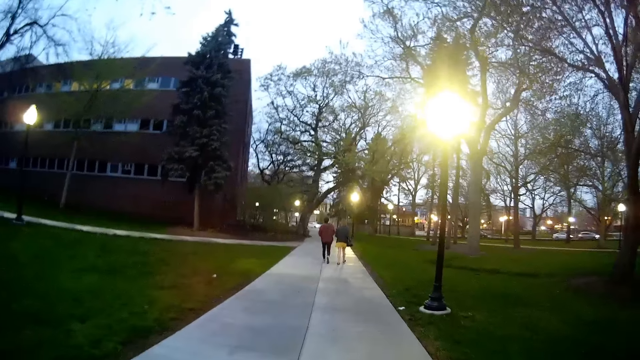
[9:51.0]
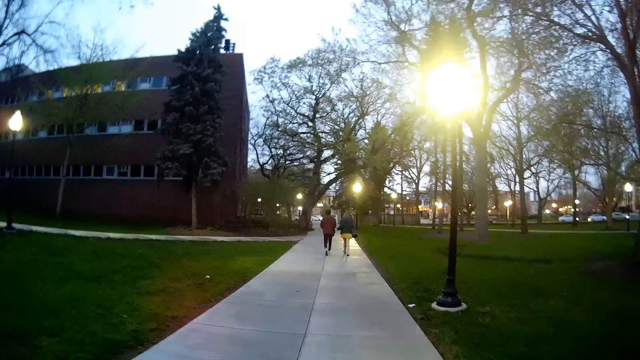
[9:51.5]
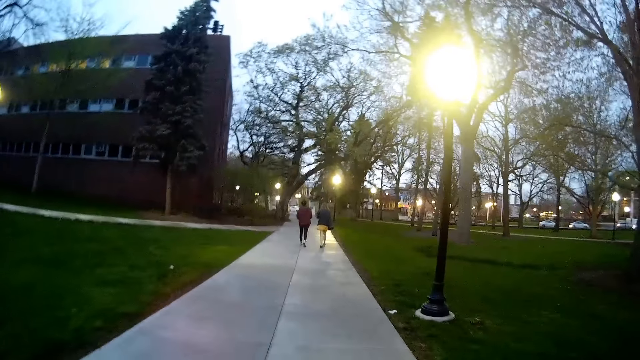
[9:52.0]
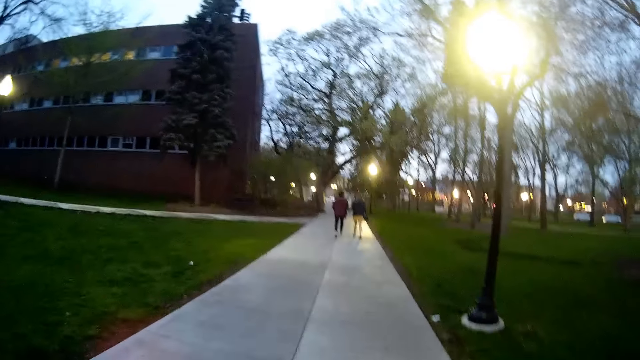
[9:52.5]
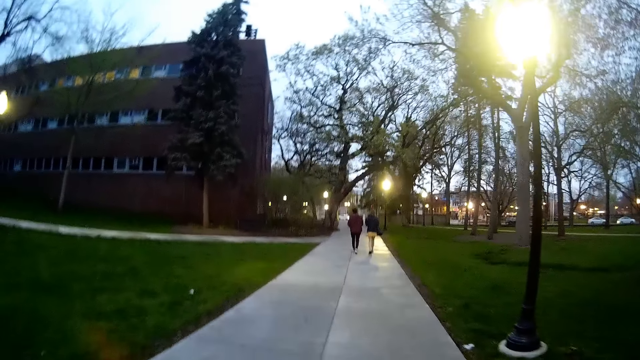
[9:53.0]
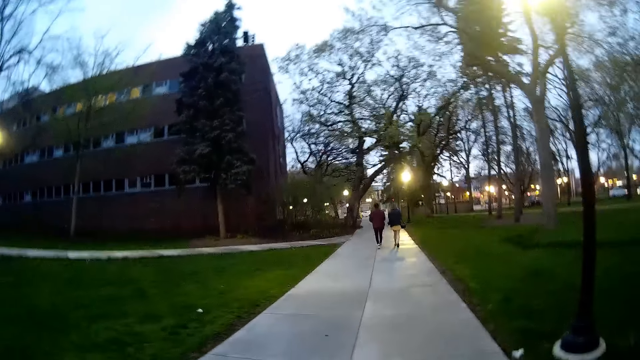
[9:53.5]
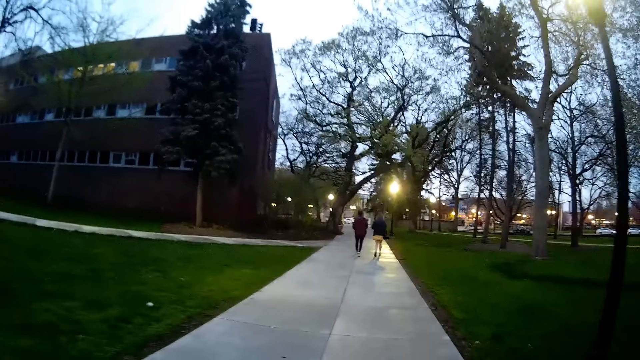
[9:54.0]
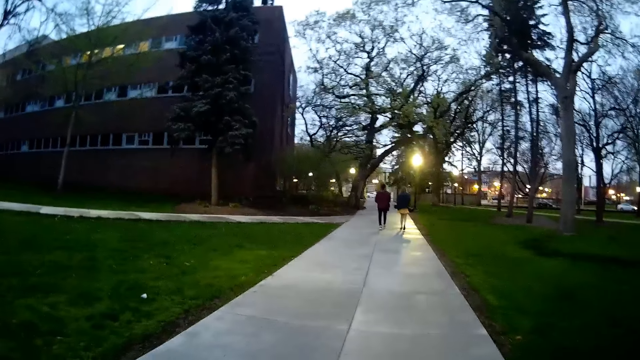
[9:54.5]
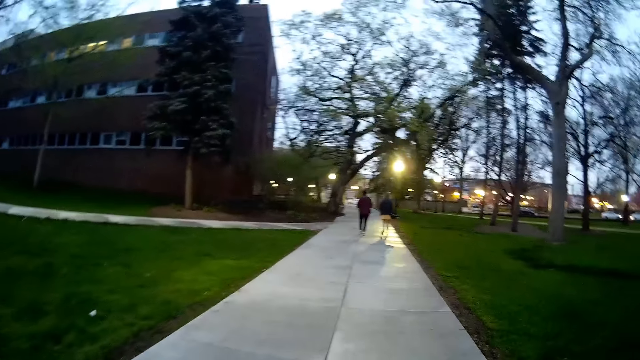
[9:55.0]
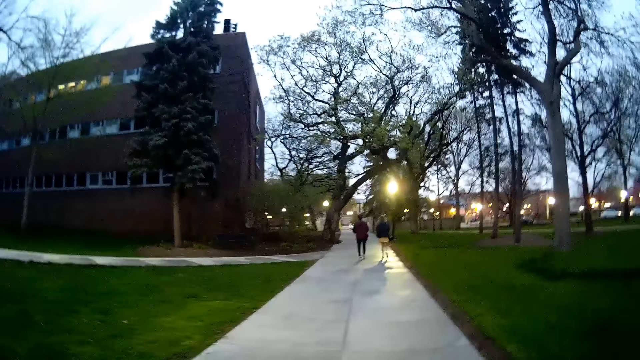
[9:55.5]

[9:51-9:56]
The camera wearer walks on the pavement.

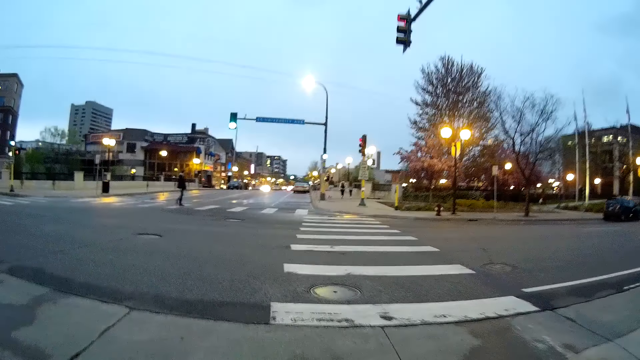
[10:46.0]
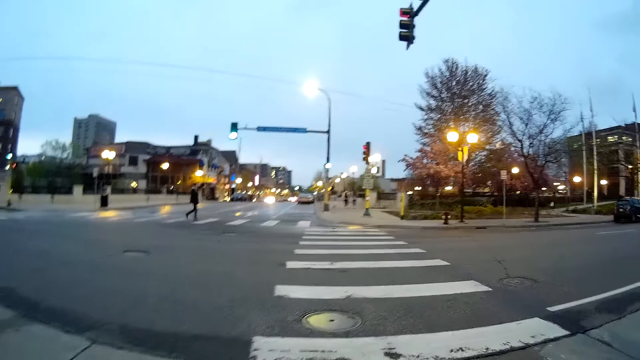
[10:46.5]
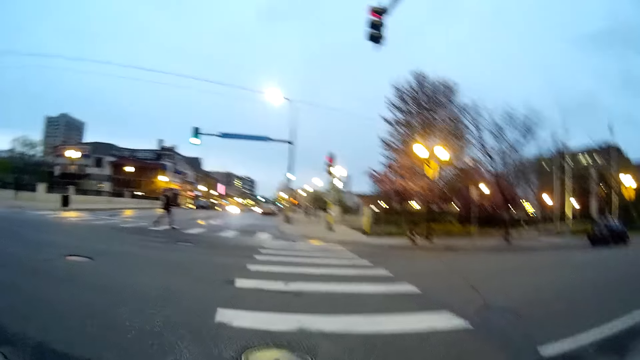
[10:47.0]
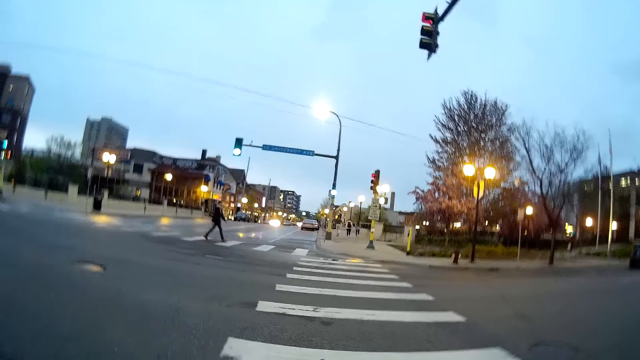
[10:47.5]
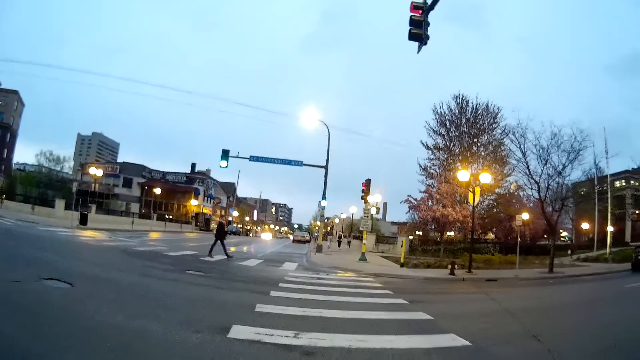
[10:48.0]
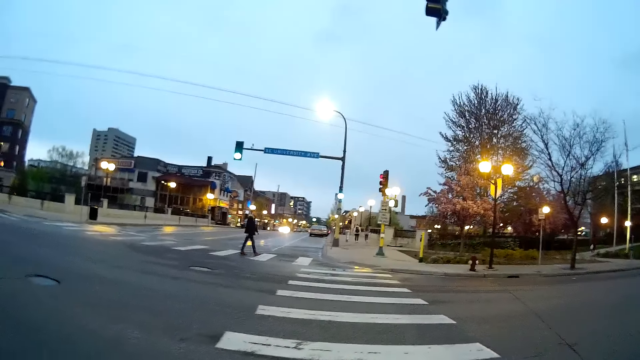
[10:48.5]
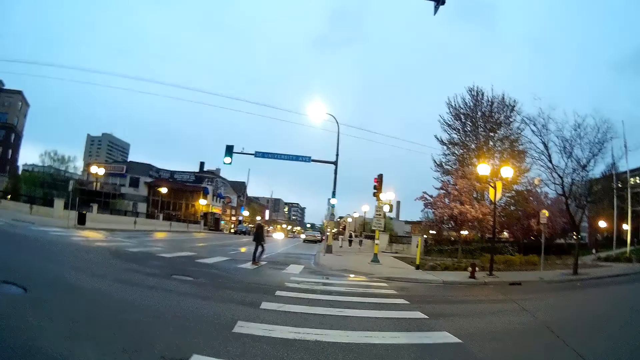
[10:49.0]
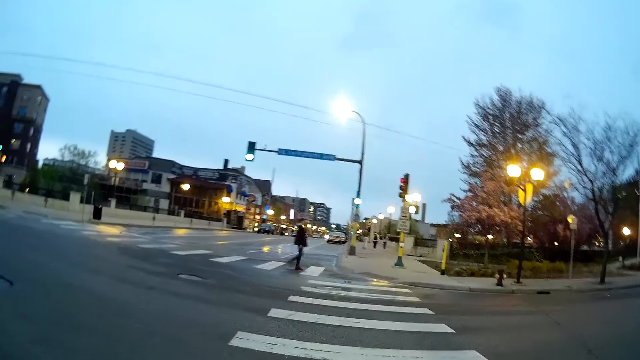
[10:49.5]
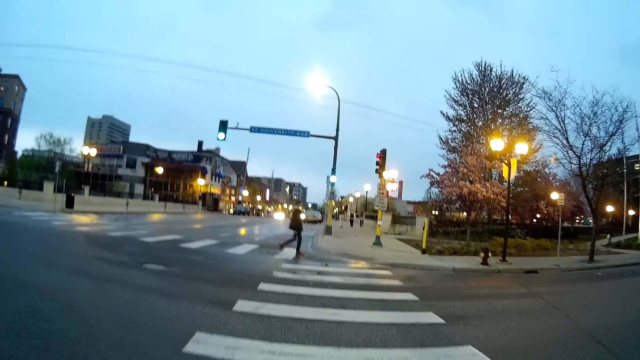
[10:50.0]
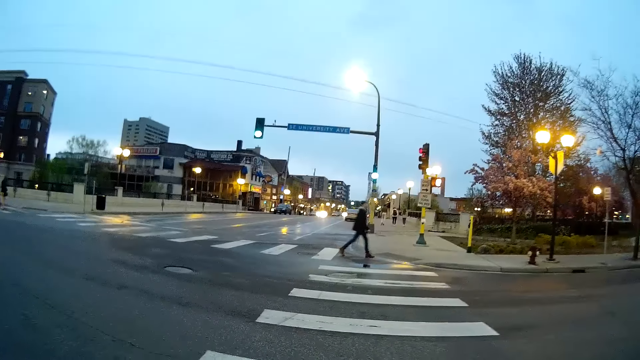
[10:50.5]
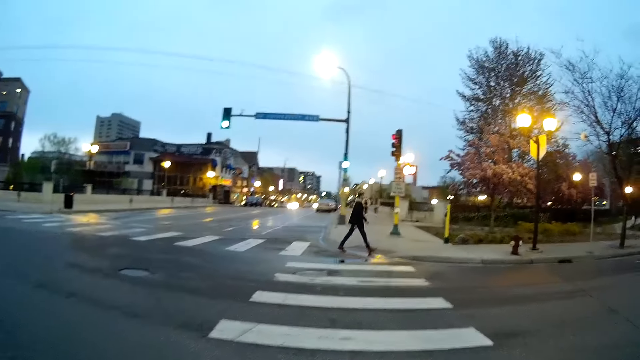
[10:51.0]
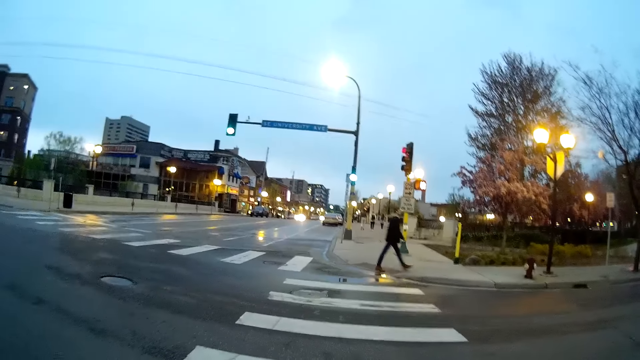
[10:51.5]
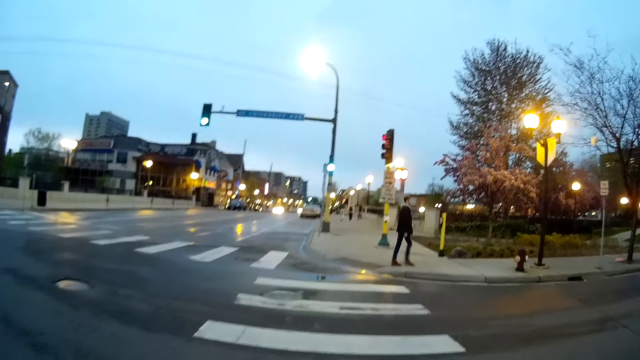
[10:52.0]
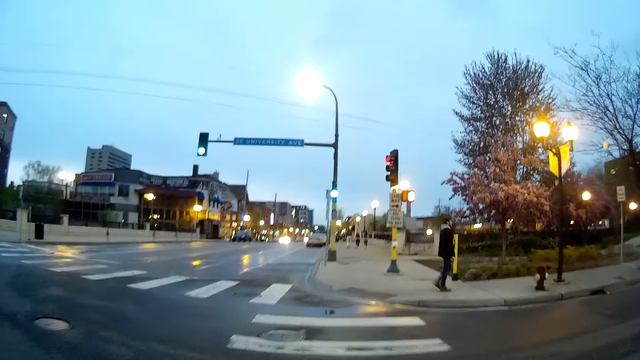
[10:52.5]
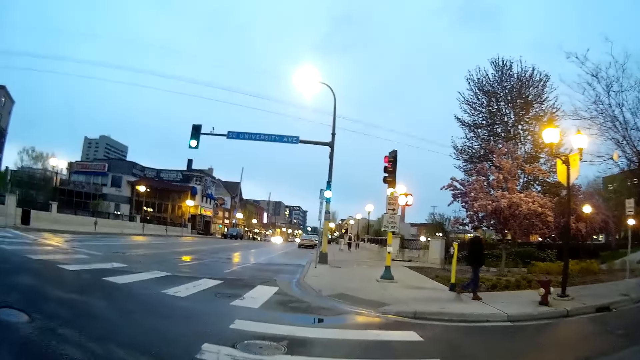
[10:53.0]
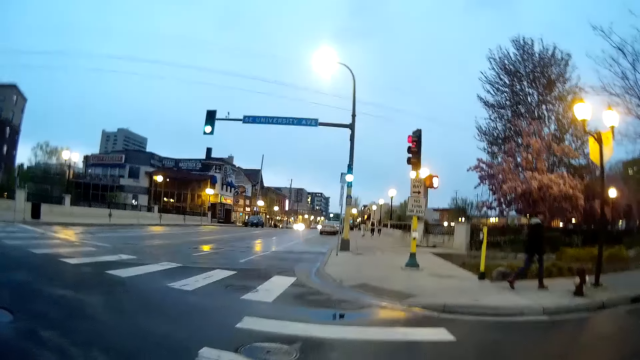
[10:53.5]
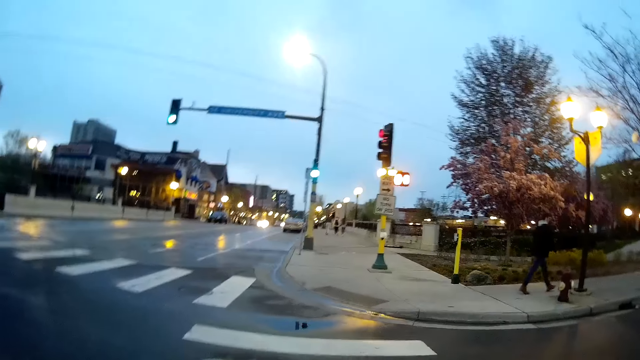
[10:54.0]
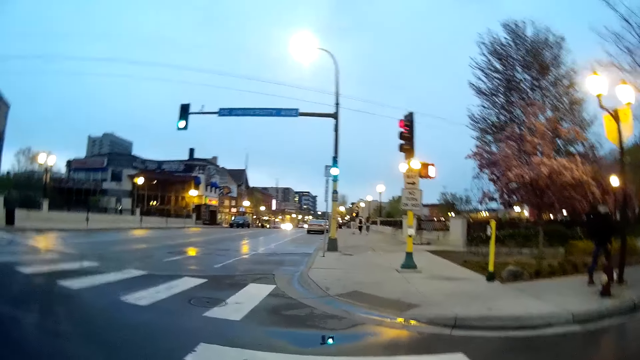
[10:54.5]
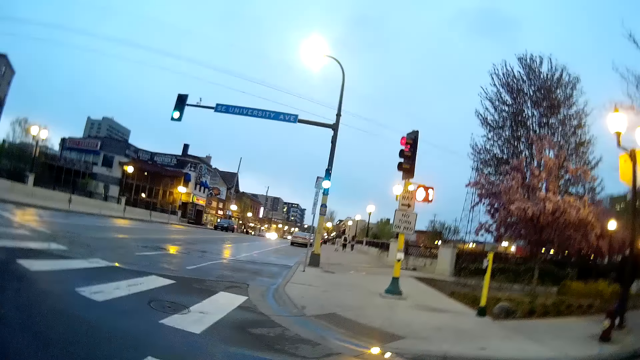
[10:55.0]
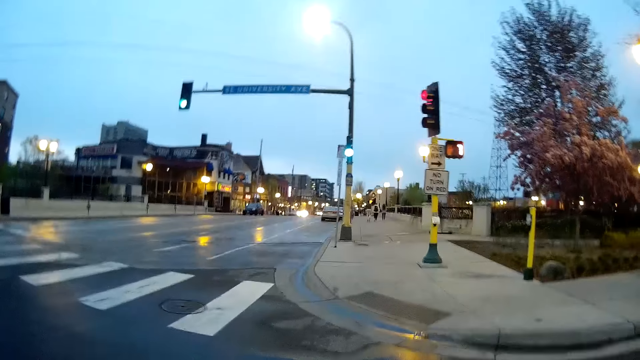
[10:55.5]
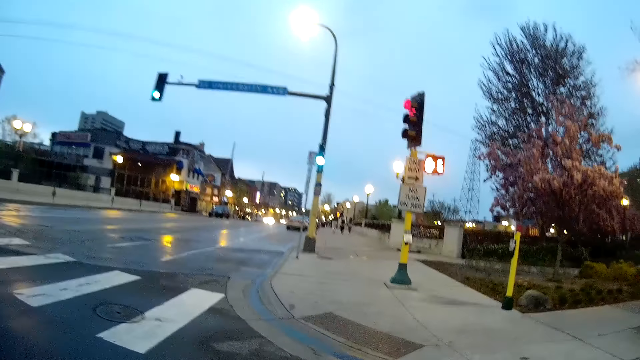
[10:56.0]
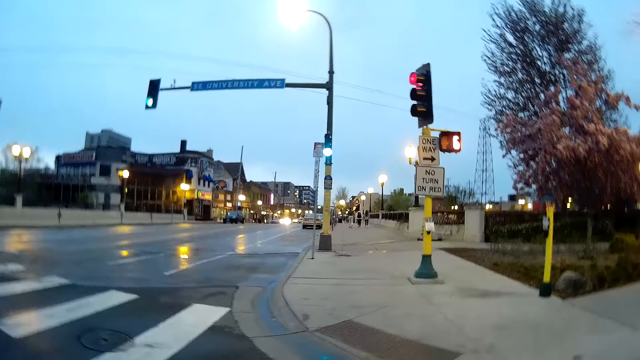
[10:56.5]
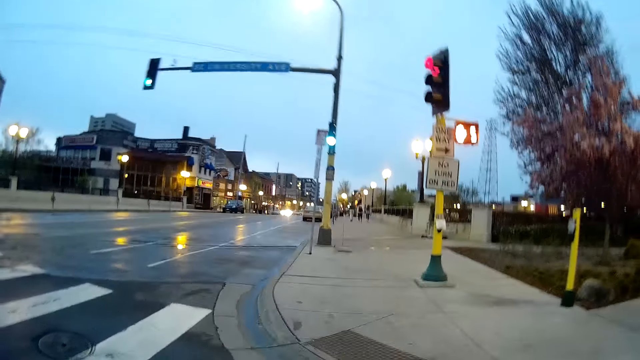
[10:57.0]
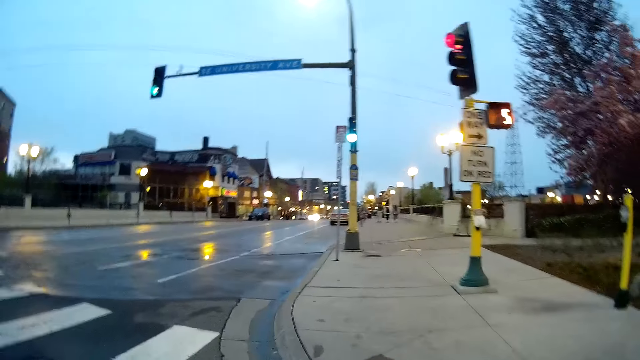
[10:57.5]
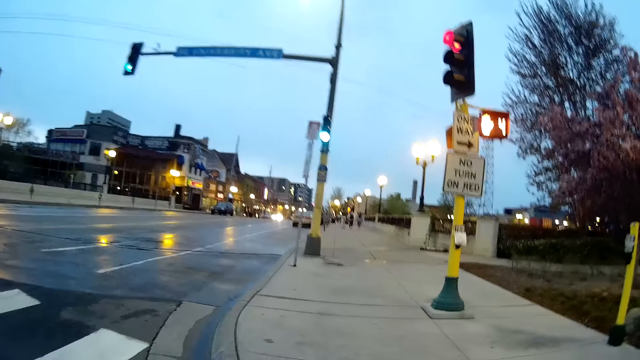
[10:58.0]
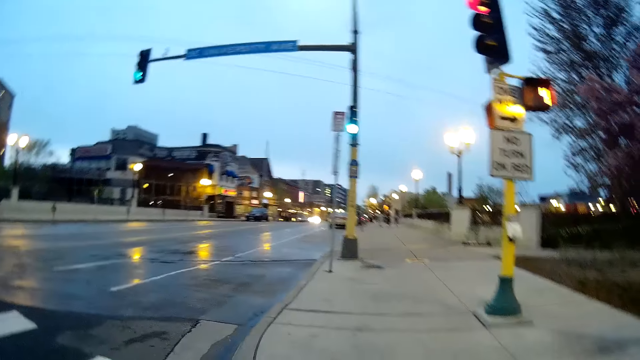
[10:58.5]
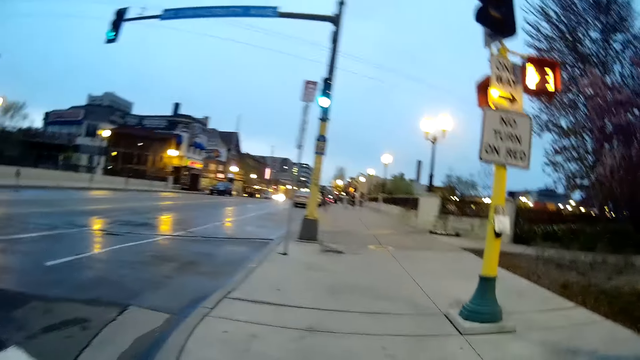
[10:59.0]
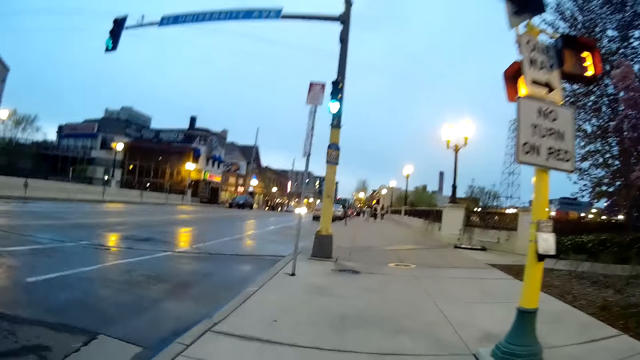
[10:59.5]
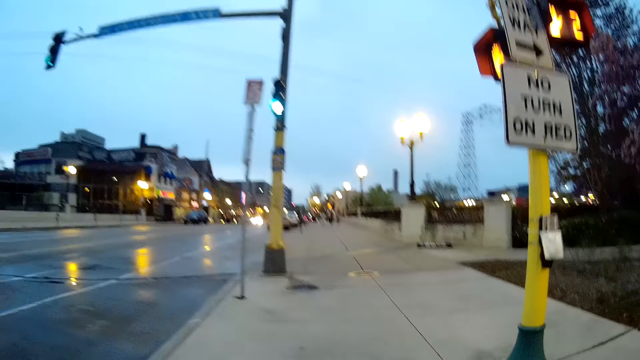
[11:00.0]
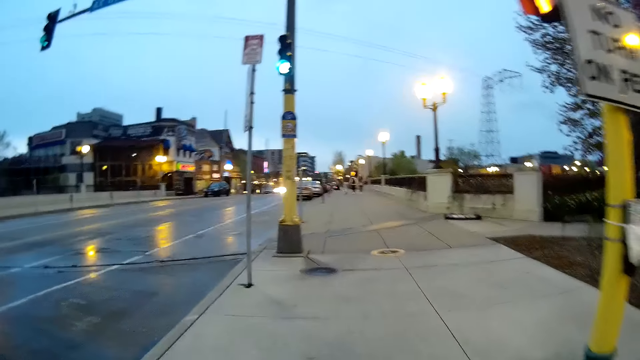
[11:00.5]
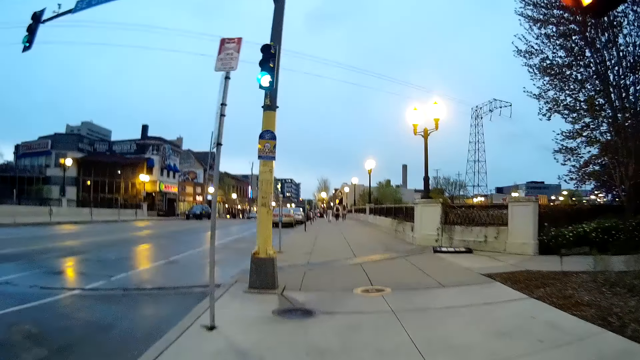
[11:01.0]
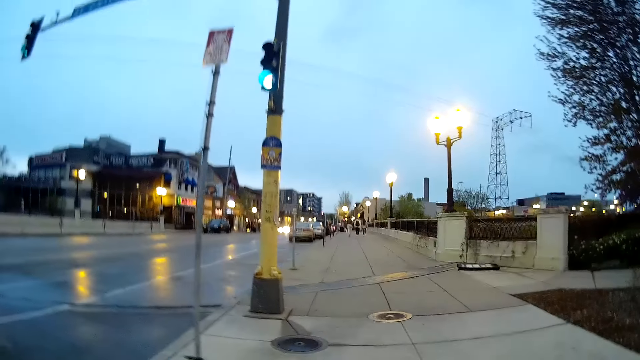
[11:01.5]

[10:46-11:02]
The camera wearer crosses a road. They converse with the woman.
